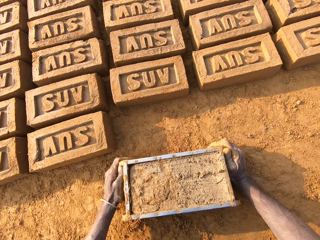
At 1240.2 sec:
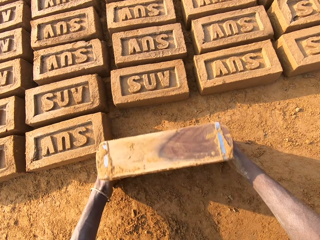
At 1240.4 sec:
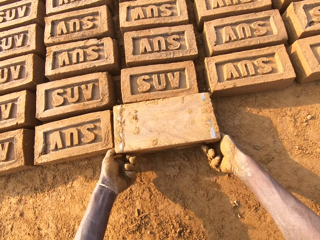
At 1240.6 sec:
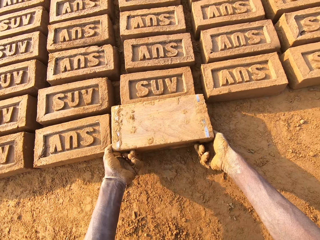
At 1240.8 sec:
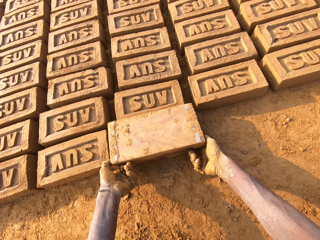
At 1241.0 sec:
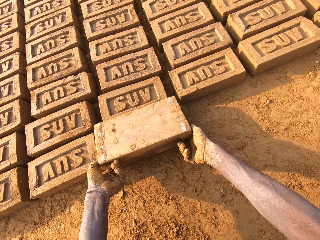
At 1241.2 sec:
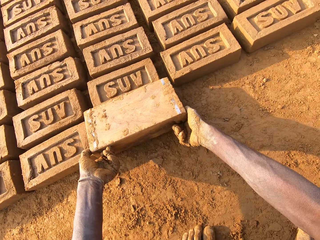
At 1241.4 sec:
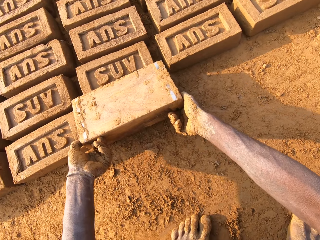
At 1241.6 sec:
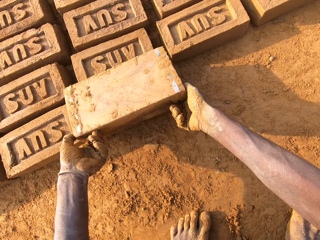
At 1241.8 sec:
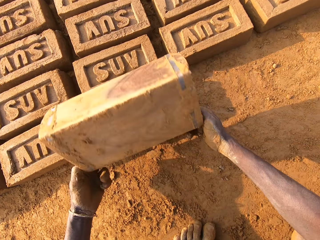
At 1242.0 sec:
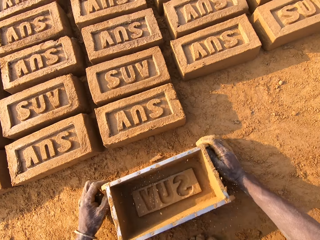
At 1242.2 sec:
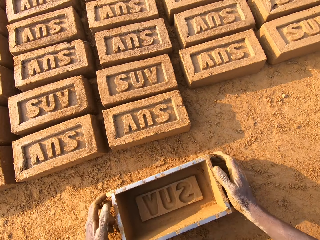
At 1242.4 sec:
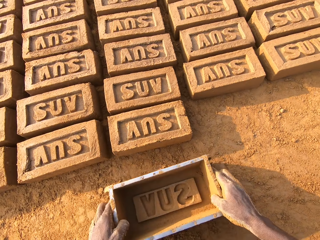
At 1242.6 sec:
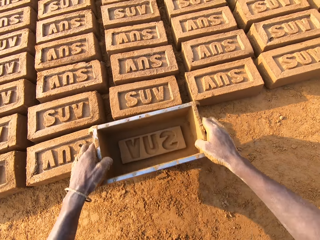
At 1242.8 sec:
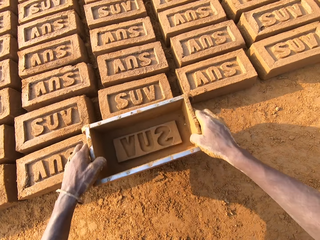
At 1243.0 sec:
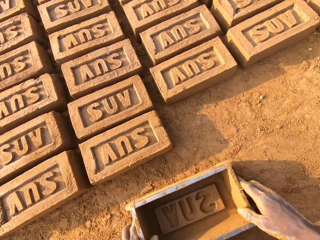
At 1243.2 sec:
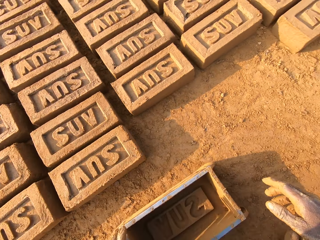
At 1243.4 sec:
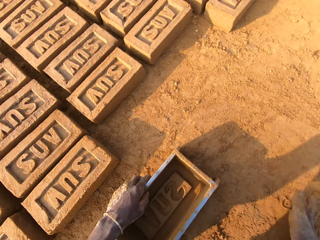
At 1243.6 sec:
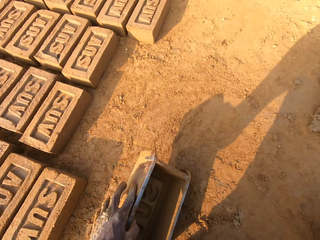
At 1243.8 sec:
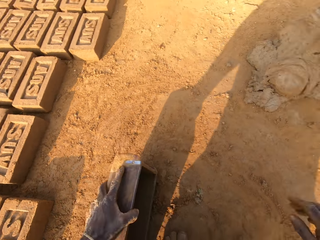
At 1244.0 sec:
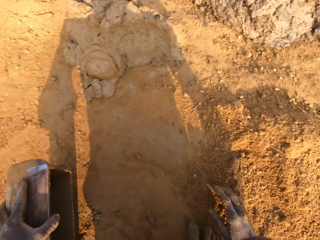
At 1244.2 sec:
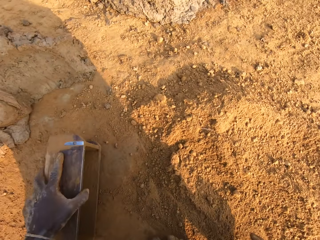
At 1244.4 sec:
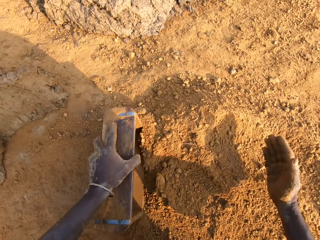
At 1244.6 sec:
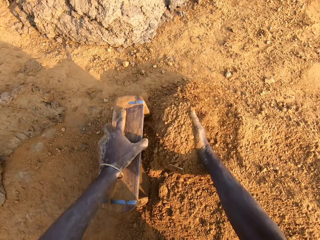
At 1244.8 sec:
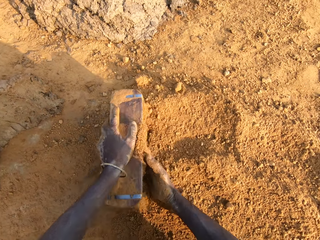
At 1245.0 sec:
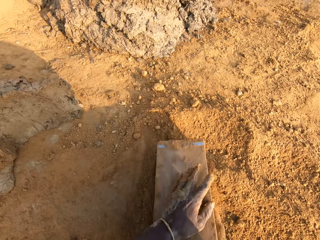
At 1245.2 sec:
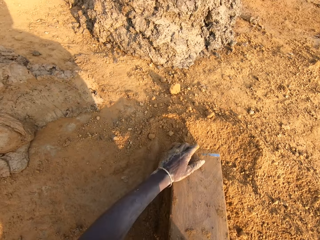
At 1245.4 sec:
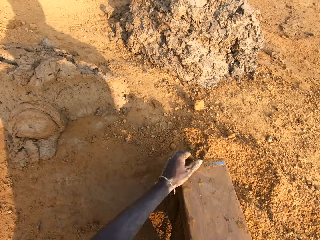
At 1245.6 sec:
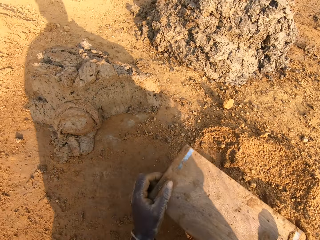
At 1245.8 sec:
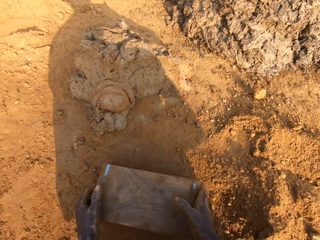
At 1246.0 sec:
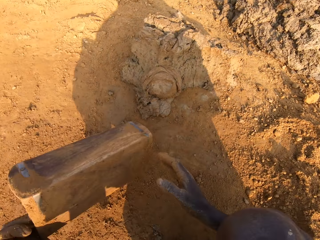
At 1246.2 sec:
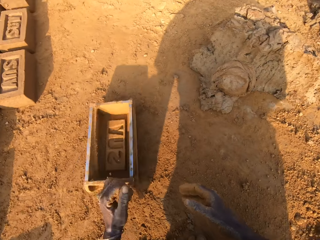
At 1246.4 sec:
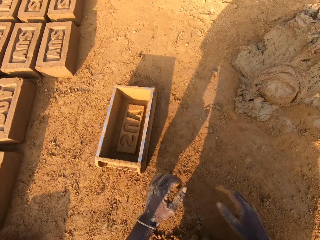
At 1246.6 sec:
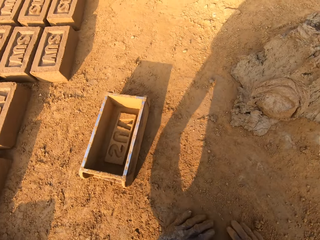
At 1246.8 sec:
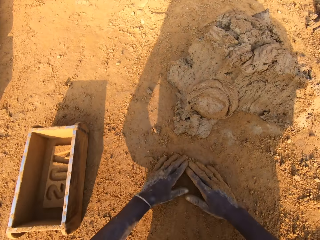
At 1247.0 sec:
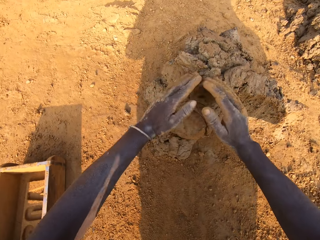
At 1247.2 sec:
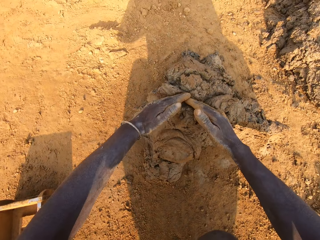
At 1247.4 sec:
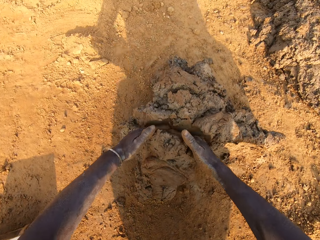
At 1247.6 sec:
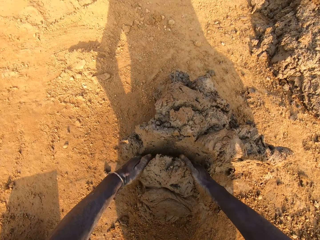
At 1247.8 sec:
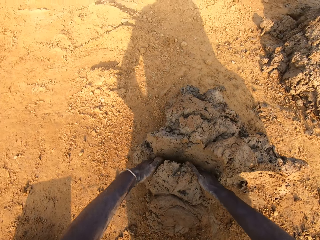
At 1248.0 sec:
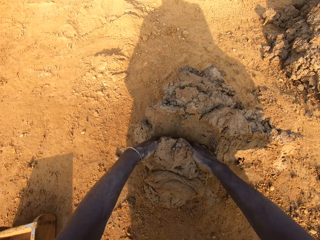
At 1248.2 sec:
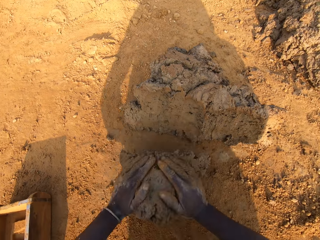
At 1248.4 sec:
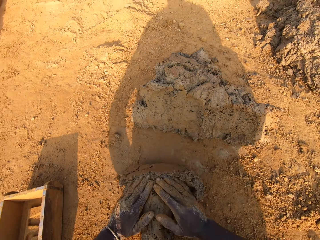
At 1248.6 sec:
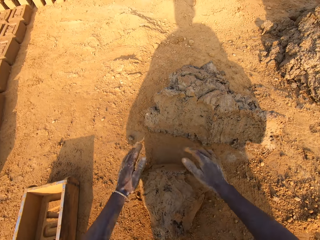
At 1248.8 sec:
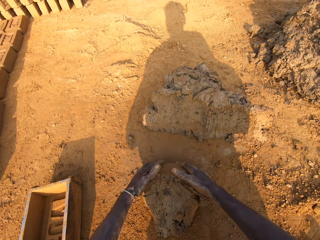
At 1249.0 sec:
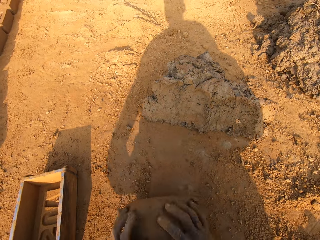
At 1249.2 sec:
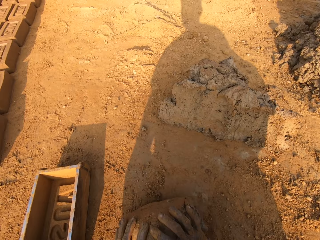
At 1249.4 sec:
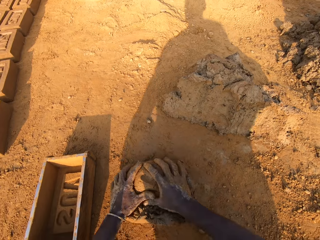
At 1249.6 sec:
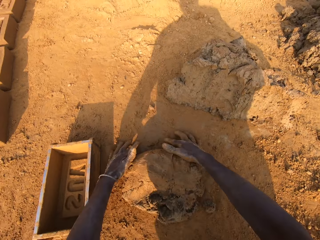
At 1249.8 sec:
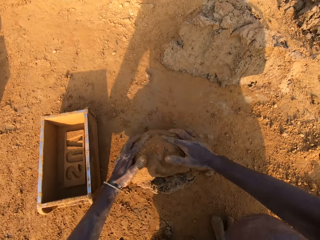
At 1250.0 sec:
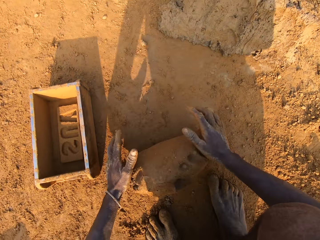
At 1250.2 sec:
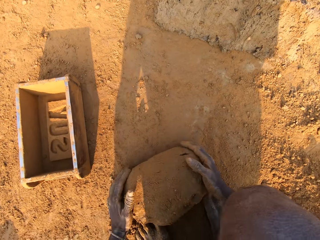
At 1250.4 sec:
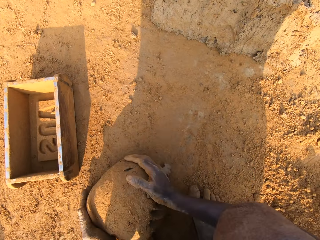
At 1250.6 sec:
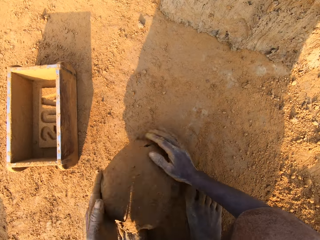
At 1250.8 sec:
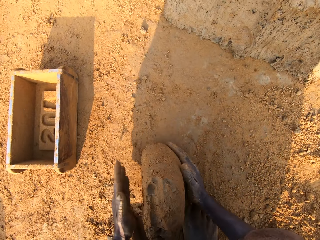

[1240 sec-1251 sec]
The camera wearer drops the iron brick mold beside other bricks on the ground. He turns the iron brick mold on the ground. He drops the iron brick mold on the ground. He lifts the brick mold. He hits the brick with the iron brick mold in his hands. He drops the iron brick mold on the ground. He pours sand or soil into the iron brick mold with his right hand. He removes the sand from the iron brick mold. He drops the iron brick mold aside on the ground. He moves the soil. He gathers clay. He cuts a portion of the concrete from the heap of concrete on the ground with his two hands. He coats the clay with the soil. He mixes the concrete on the ground with his hands.

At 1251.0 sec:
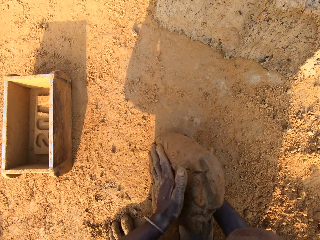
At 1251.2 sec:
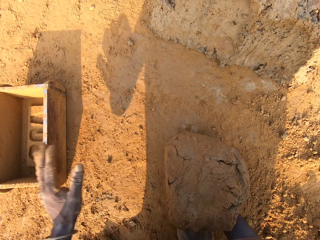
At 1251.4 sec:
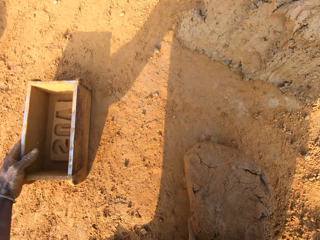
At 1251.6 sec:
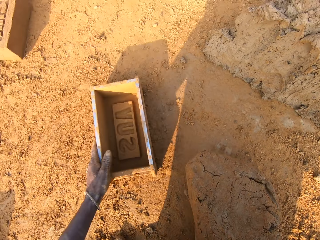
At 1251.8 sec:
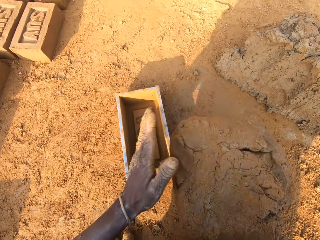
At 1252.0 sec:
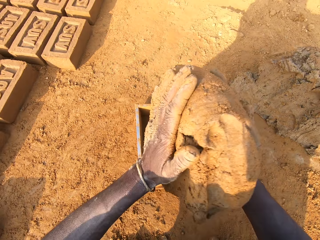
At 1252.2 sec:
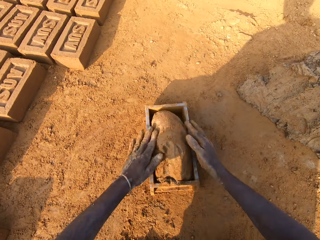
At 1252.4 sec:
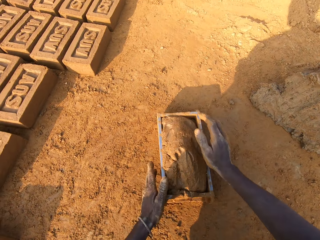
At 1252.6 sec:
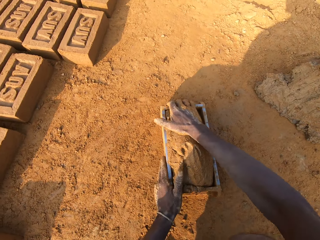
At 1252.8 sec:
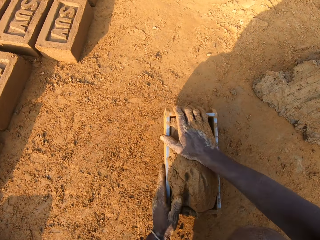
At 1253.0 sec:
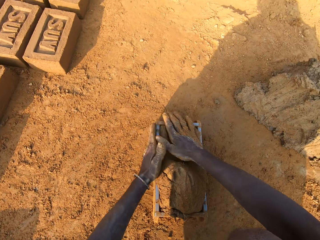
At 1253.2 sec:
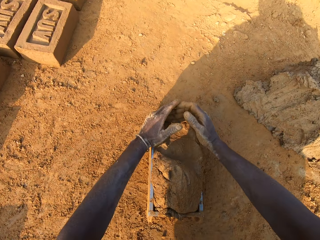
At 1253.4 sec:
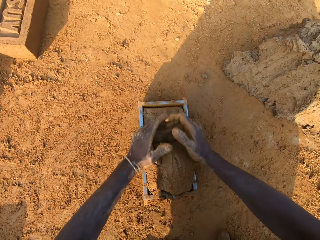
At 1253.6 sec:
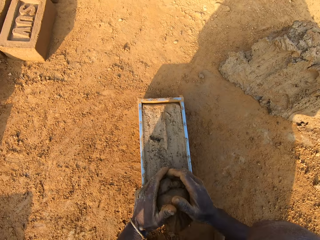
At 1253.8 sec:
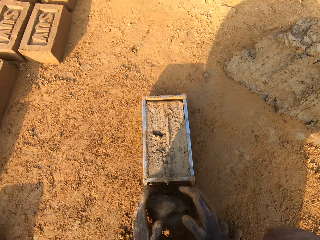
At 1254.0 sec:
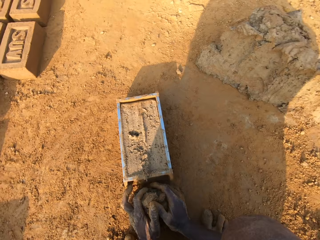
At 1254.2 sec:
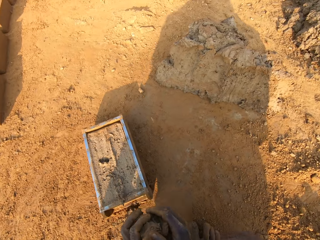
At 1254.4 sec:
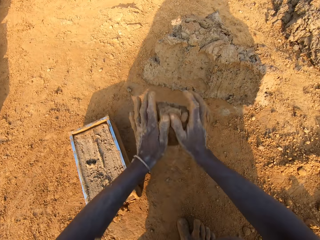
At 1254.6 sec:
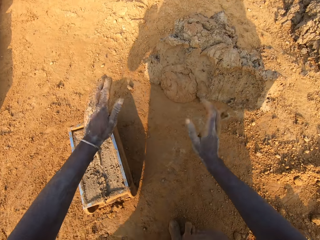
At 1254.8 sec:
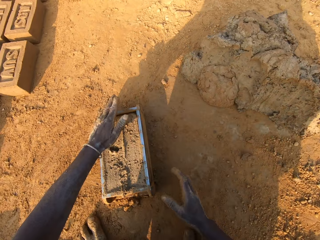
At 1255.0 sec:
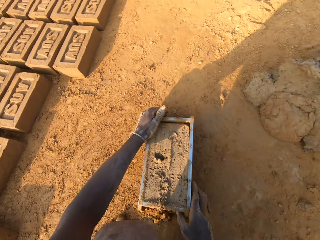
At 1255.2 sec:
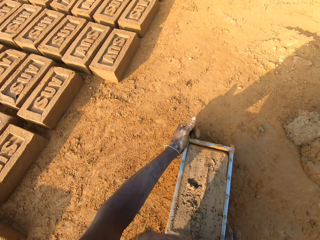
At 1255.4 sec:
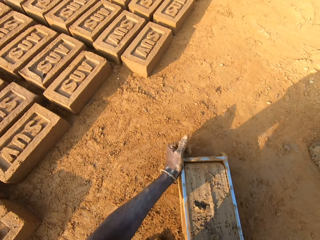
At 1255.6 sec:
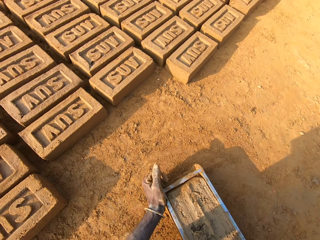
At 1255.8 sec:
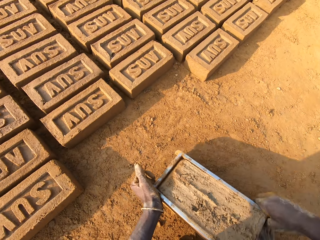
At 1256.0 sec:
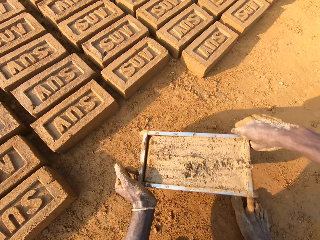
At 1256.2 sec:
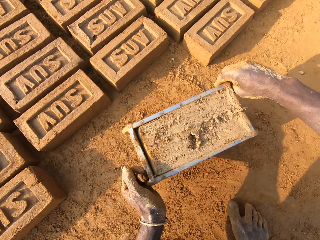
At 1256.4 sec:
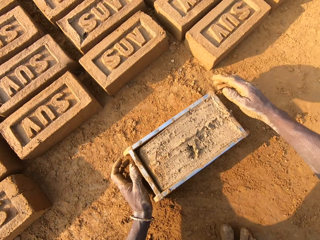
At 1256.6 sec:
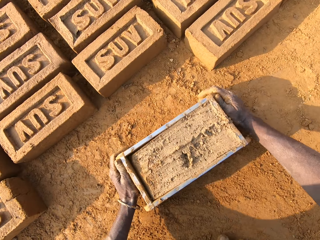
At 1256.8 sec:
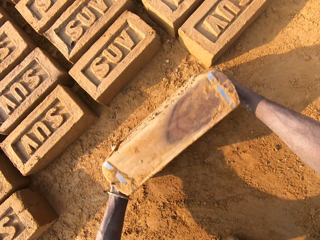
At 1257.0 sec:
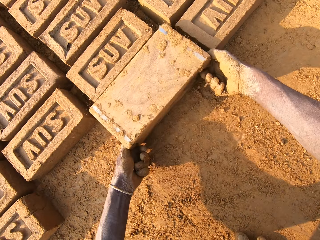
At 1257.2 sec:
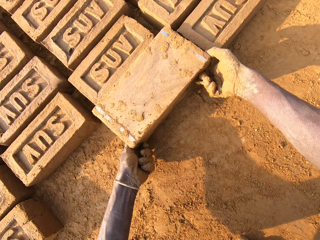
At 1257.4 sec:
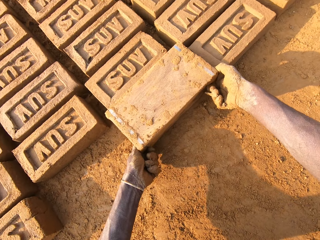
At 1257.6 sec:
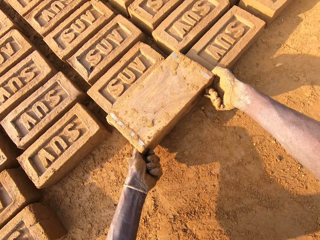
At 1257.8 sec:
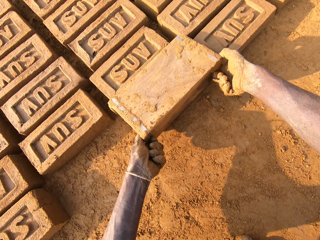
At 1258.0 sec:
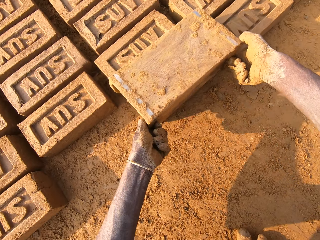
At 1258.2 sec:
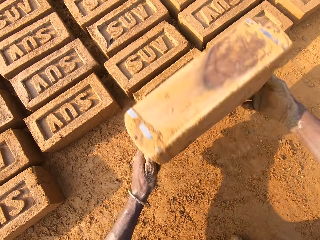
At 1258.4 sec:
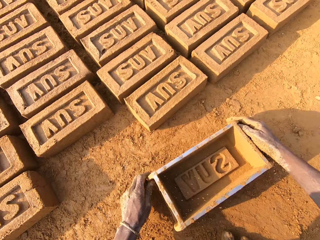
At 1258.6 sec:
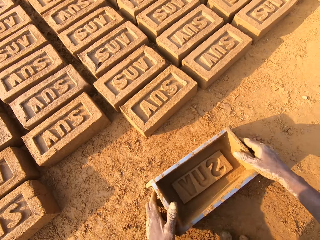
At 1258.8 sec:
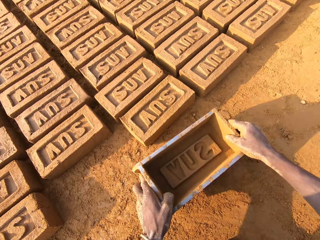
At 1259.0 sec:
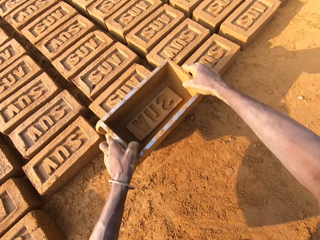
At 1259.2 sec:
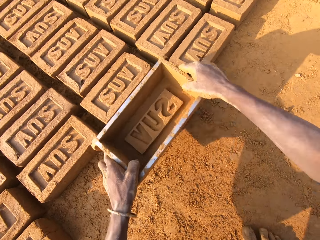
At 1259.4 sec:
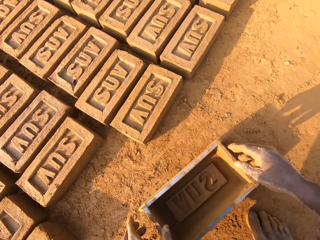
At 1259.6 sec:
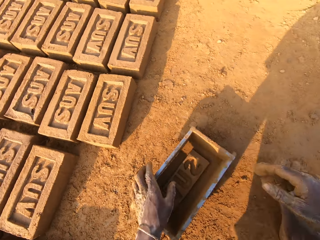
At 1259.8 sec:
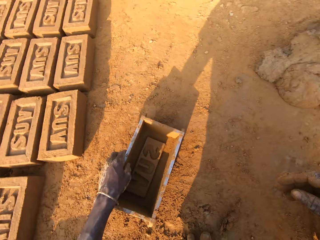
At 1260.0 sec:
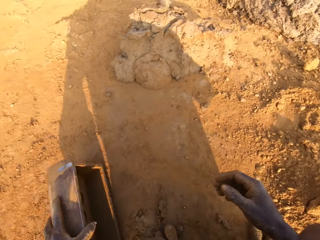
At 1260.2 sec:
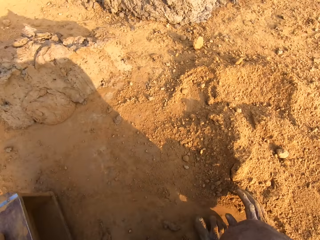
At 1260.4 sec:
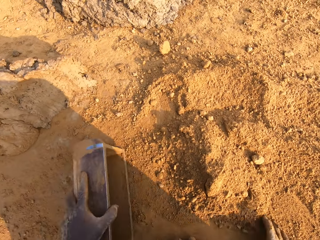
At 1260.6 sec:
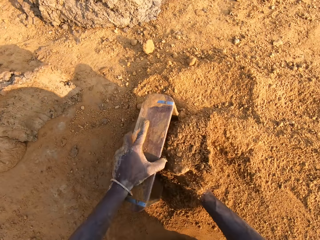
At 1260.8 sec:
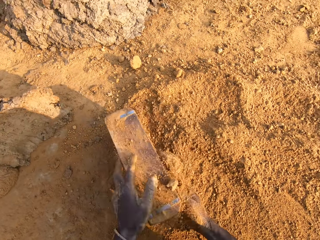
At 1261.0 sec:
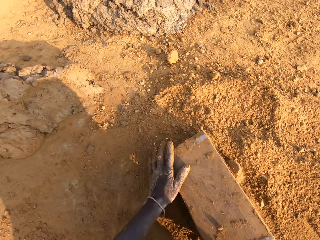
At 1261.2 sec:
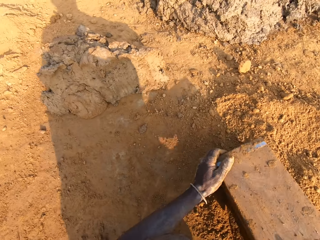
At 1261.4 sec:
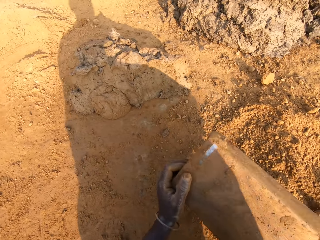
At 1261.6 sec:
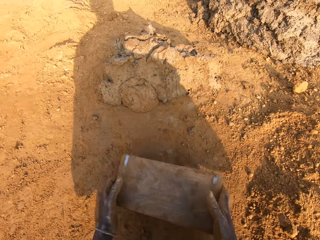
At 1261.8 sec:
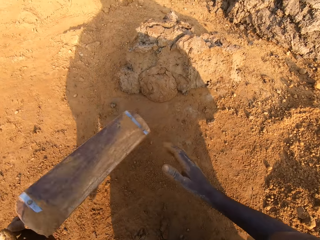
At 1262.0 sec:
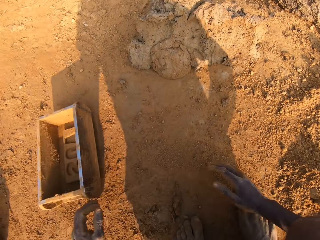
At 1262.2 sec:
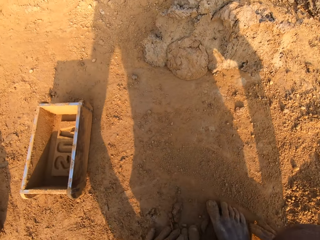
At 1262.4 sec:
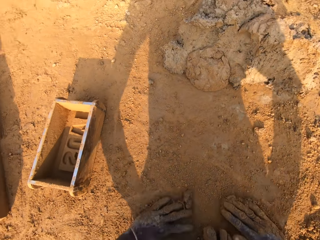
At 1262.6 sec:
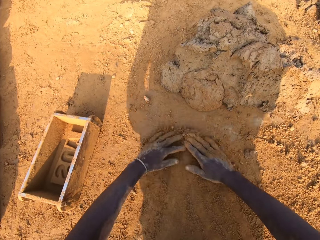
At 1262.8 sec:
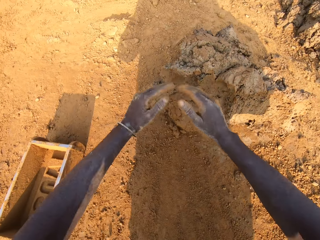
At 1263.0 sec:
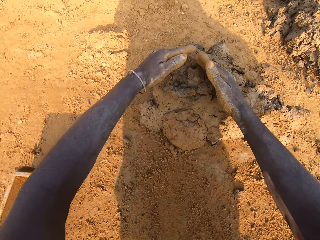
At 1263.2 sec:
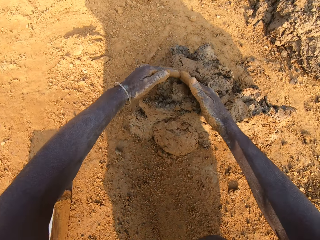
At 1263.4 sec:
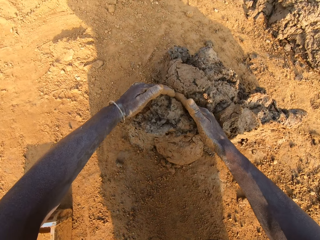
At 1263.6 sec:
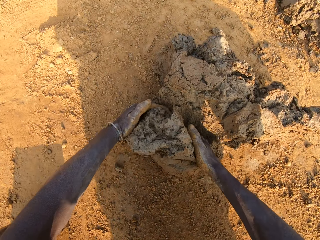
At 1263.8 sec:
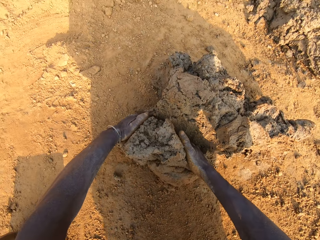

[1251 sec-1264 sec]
The camera wearer clasps the brick mold. He shifts the iron brick mold on the ground with his left hand. He drops the concrete in his hand in the iron brick mold. He removes the excess concrete from the iron brick mold. He drops the excess concrete on the heap of concrete on the ground. He carries the iron brick mold from the ground with his hands. He drops the iron brick mold beside other bricks on the ground. He turns the iron brick mold on the ground. He drops the iron brick mold on the ground. He lifts the brick mold. He hits the brick with the iron brick mold in his hands. He drops the iron brick mold on the ground. He pours sand or soil into the iron brick mold with his right hand. He removes the sand from the iron brick mold. He drops the iron brick mold aside on the ground. He moves the soil. He cuts a portion of the concrete from the heap of concrete on the ground with his two hands.
